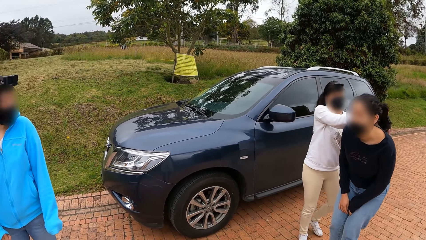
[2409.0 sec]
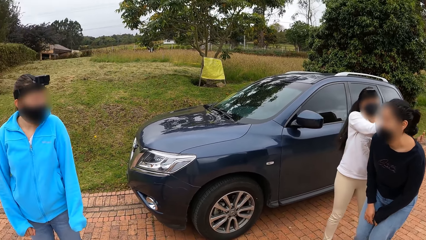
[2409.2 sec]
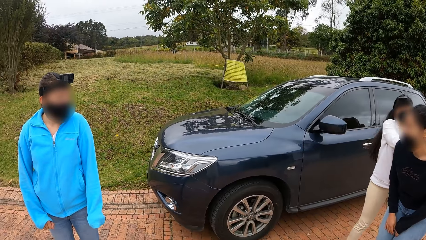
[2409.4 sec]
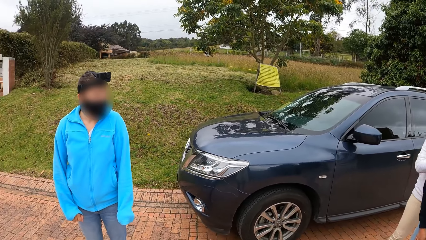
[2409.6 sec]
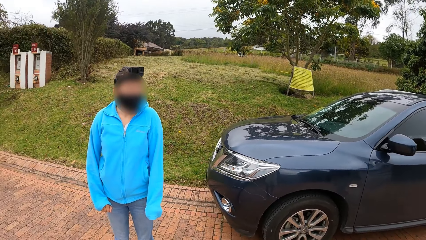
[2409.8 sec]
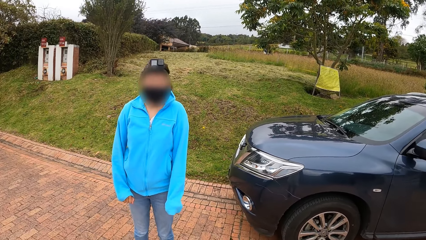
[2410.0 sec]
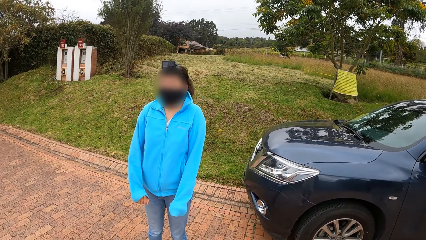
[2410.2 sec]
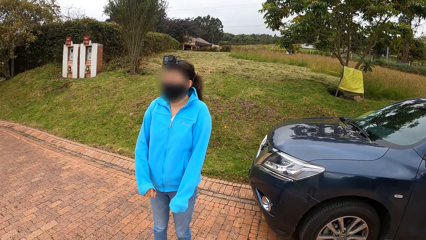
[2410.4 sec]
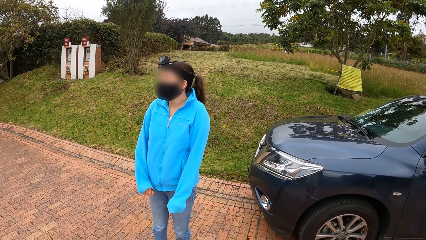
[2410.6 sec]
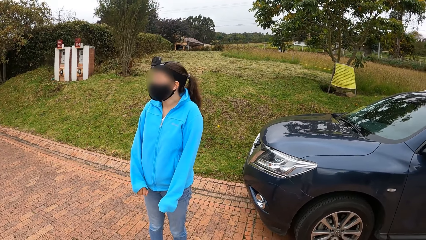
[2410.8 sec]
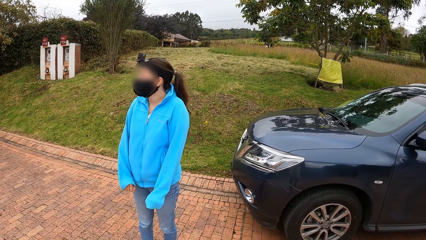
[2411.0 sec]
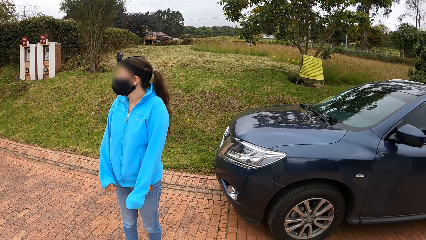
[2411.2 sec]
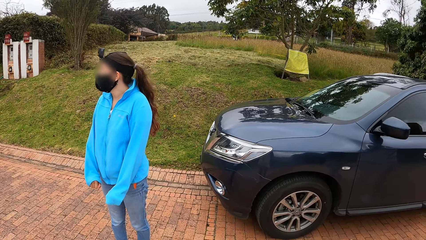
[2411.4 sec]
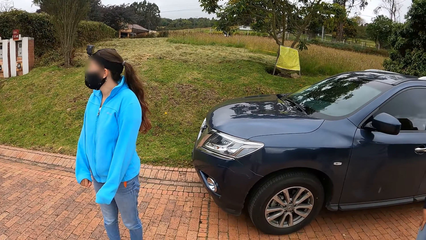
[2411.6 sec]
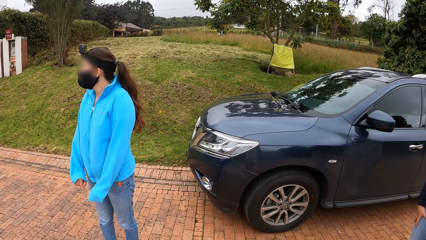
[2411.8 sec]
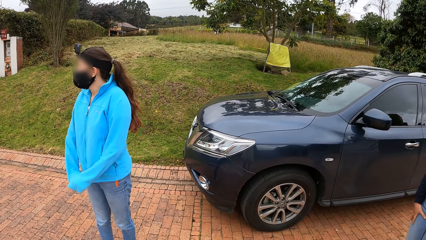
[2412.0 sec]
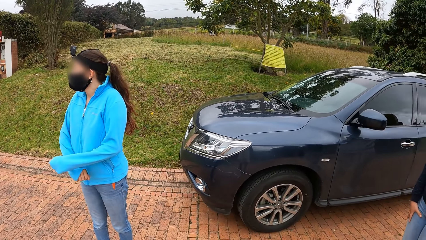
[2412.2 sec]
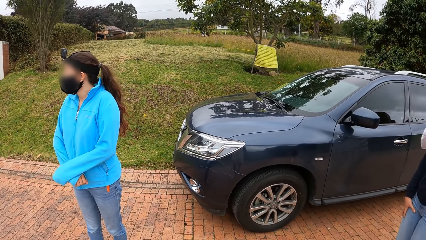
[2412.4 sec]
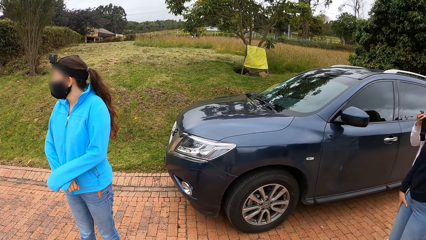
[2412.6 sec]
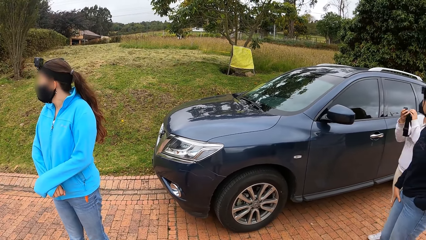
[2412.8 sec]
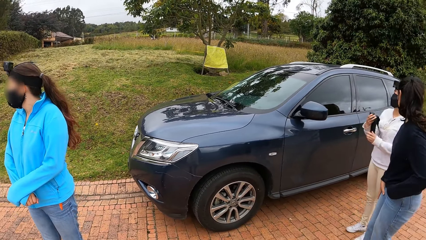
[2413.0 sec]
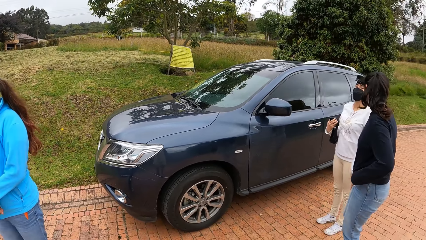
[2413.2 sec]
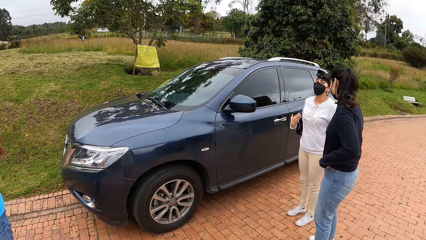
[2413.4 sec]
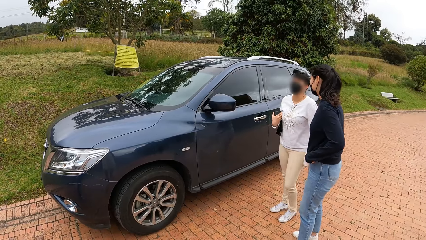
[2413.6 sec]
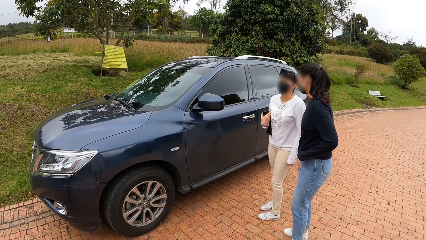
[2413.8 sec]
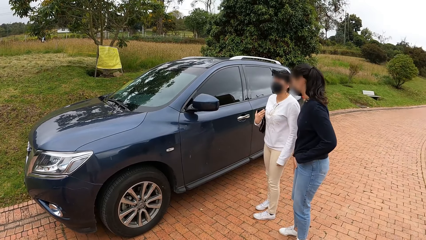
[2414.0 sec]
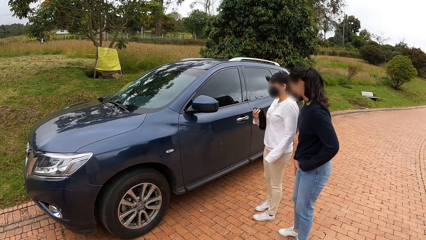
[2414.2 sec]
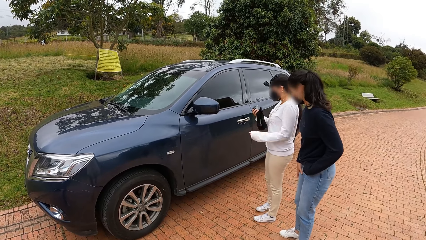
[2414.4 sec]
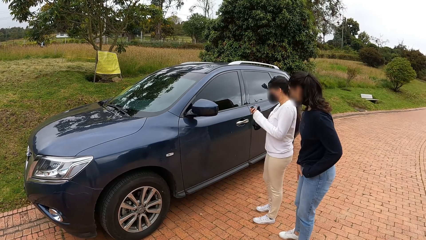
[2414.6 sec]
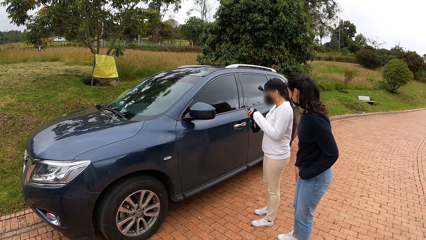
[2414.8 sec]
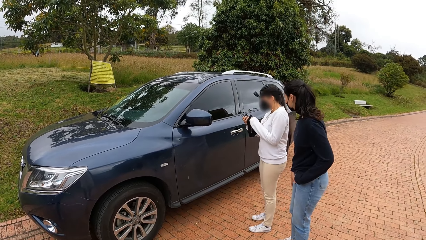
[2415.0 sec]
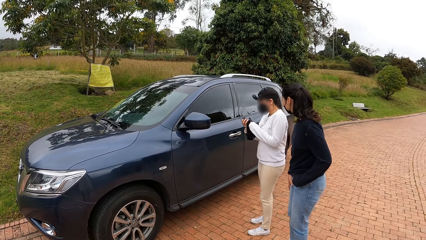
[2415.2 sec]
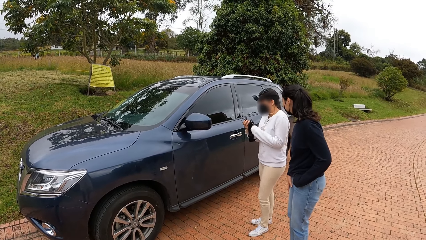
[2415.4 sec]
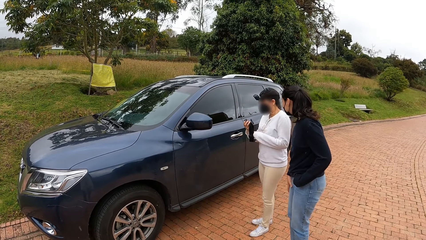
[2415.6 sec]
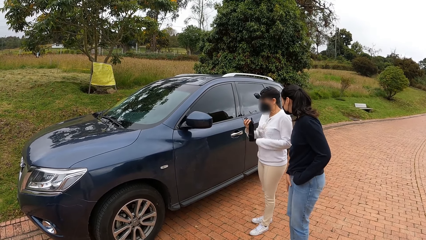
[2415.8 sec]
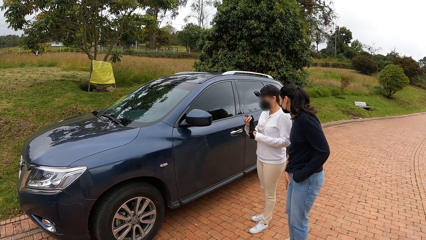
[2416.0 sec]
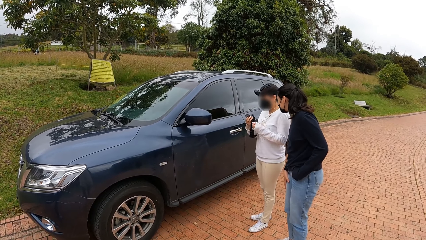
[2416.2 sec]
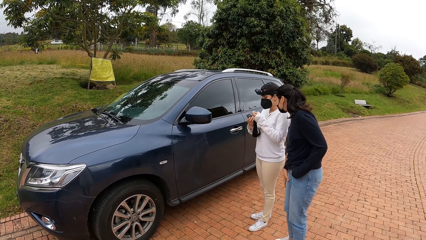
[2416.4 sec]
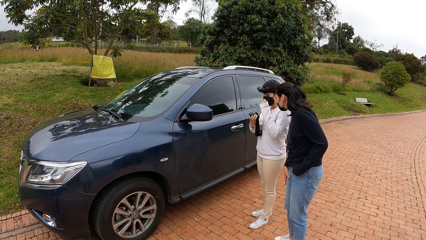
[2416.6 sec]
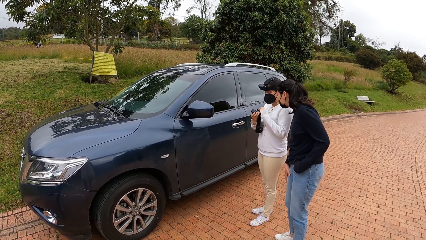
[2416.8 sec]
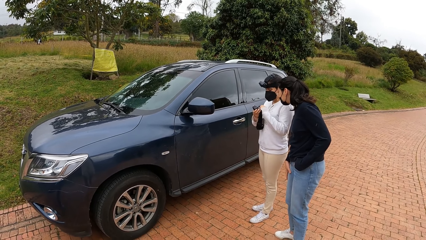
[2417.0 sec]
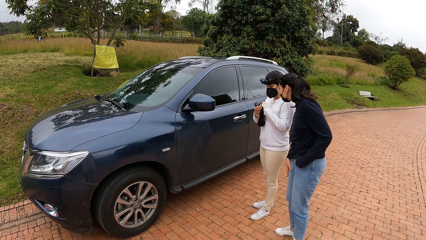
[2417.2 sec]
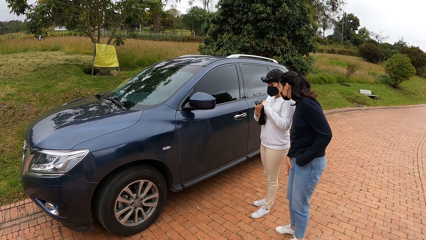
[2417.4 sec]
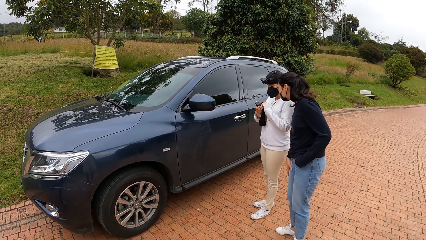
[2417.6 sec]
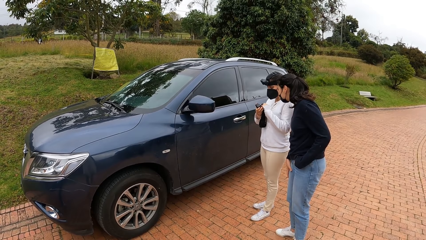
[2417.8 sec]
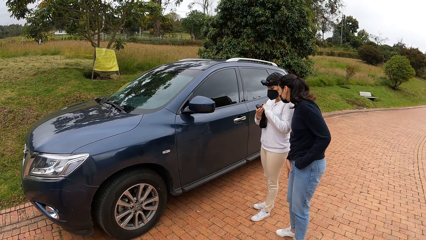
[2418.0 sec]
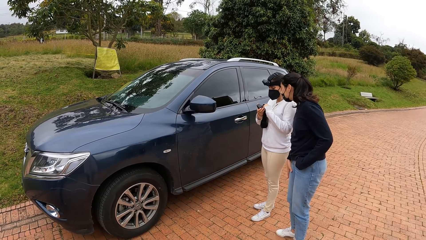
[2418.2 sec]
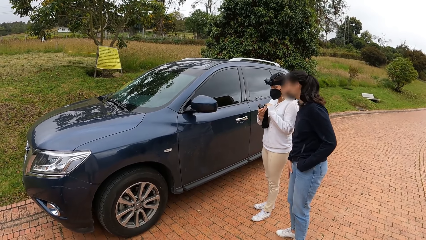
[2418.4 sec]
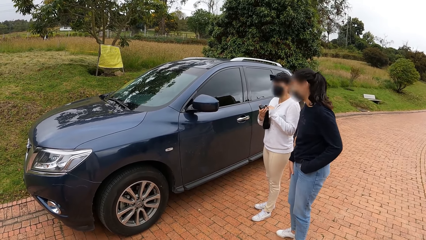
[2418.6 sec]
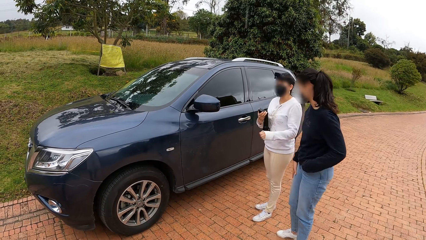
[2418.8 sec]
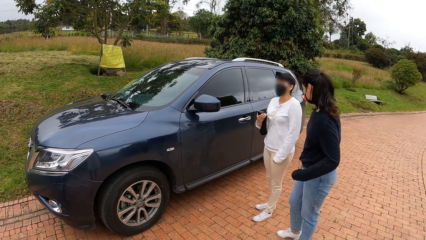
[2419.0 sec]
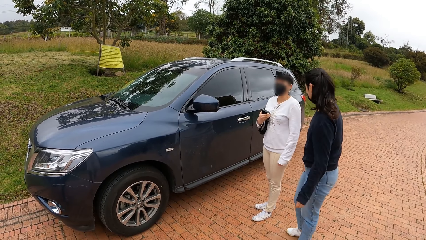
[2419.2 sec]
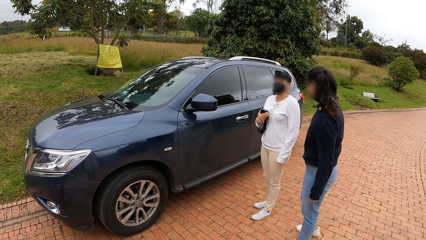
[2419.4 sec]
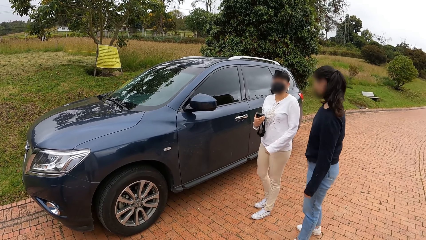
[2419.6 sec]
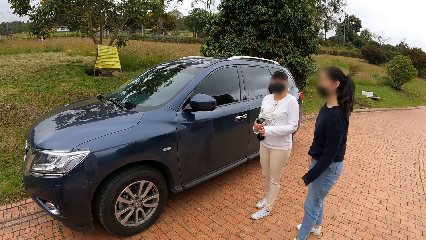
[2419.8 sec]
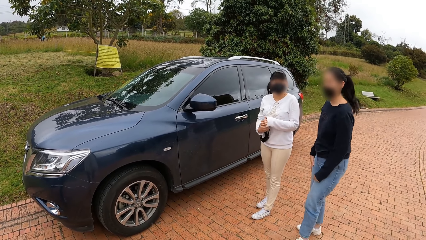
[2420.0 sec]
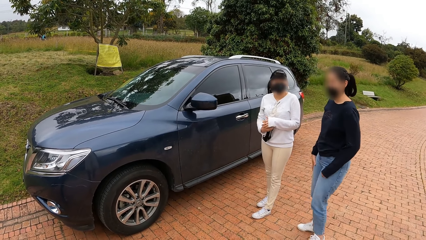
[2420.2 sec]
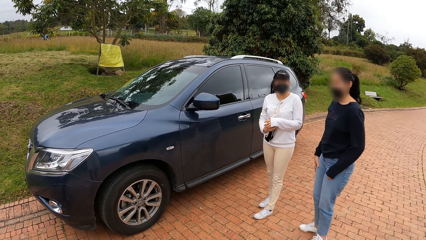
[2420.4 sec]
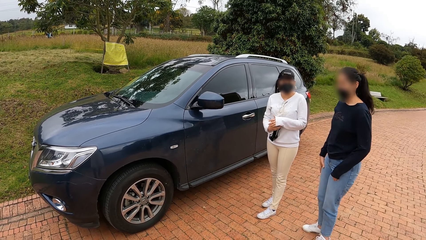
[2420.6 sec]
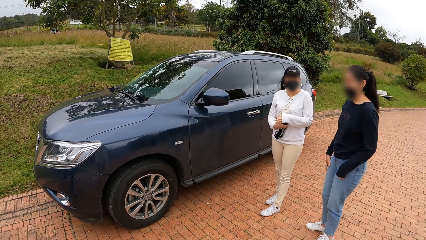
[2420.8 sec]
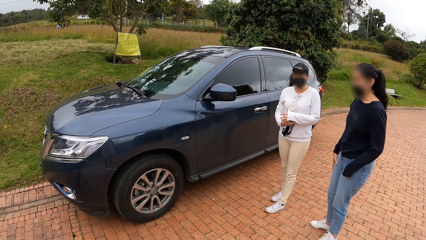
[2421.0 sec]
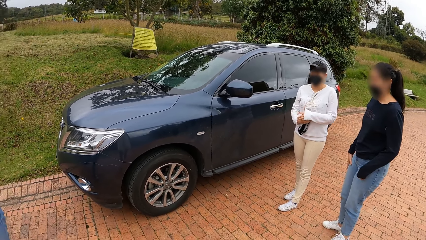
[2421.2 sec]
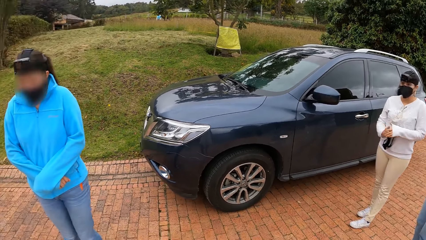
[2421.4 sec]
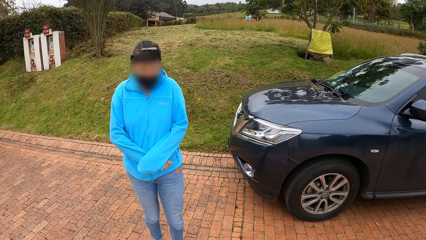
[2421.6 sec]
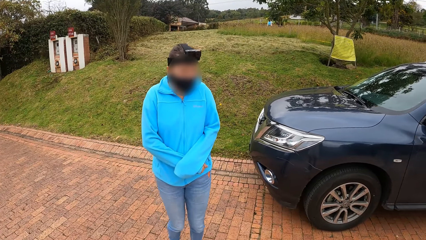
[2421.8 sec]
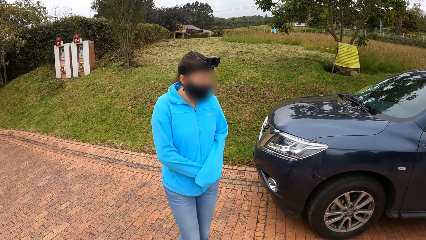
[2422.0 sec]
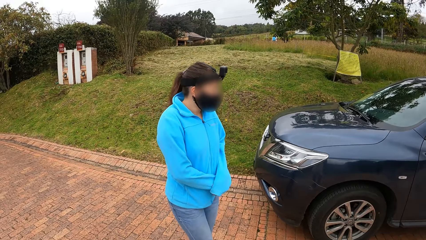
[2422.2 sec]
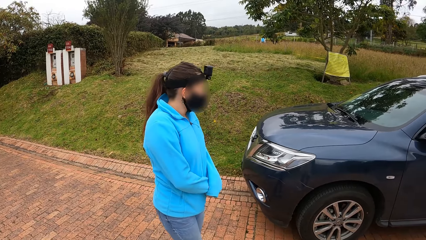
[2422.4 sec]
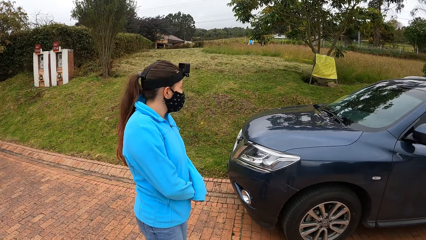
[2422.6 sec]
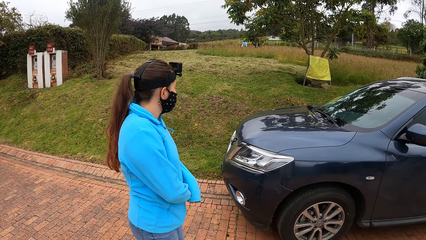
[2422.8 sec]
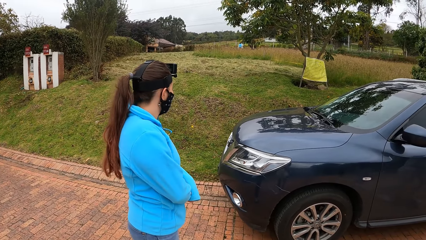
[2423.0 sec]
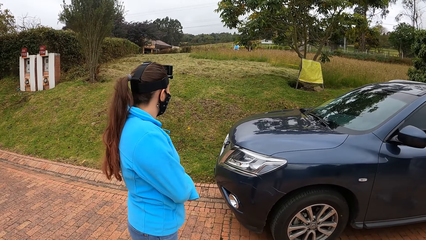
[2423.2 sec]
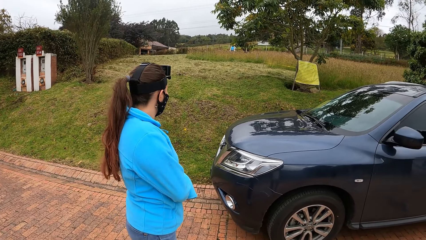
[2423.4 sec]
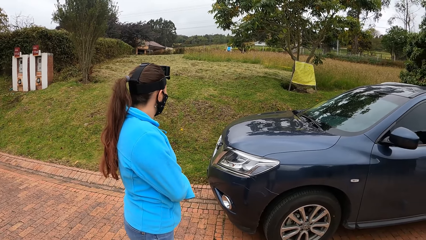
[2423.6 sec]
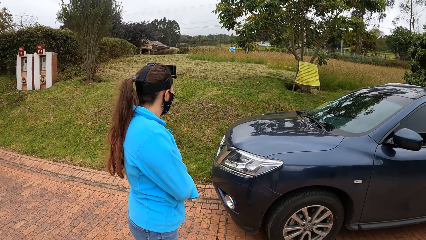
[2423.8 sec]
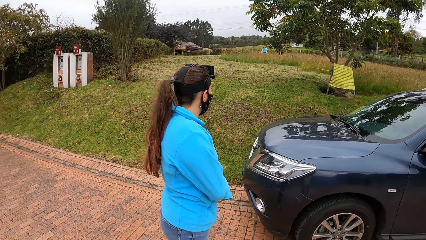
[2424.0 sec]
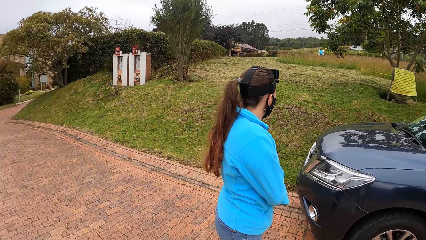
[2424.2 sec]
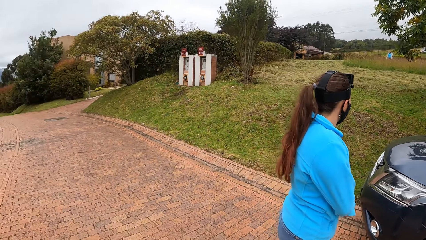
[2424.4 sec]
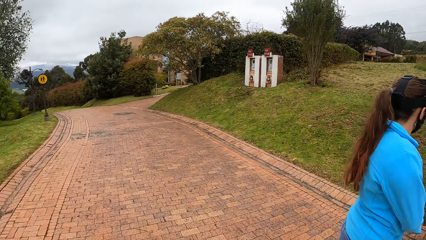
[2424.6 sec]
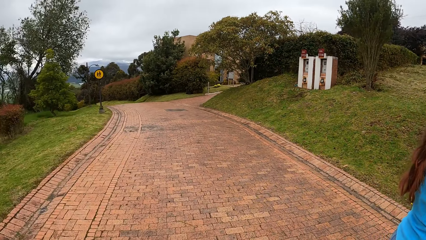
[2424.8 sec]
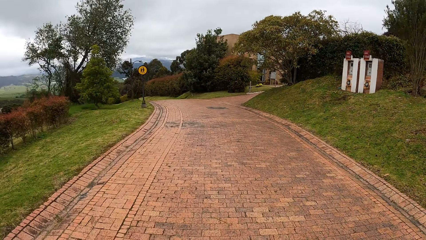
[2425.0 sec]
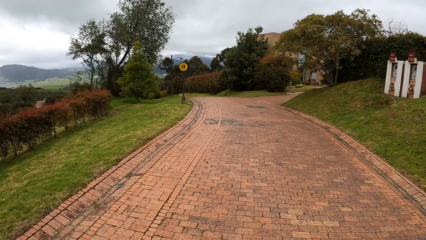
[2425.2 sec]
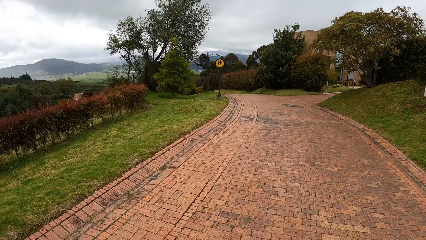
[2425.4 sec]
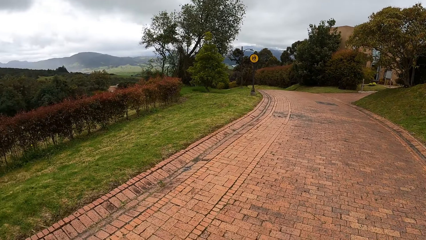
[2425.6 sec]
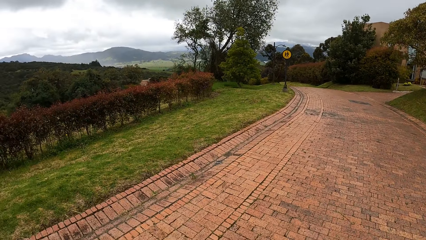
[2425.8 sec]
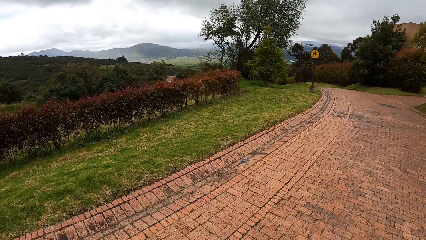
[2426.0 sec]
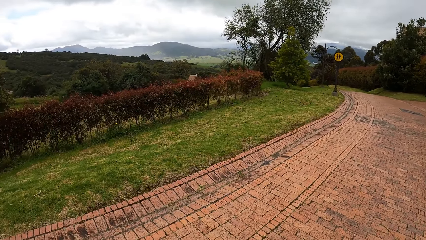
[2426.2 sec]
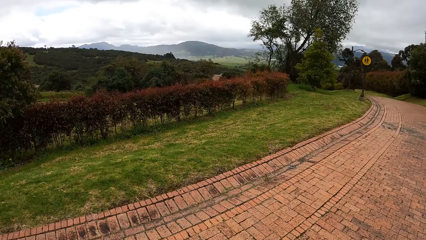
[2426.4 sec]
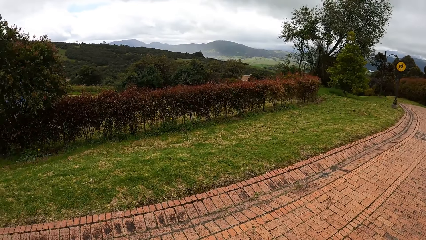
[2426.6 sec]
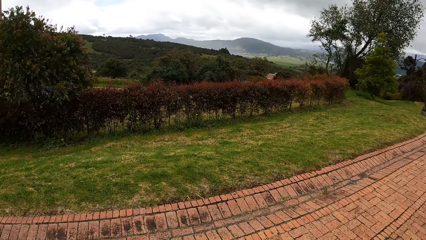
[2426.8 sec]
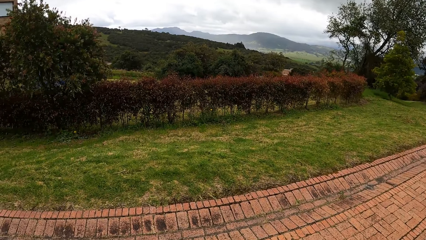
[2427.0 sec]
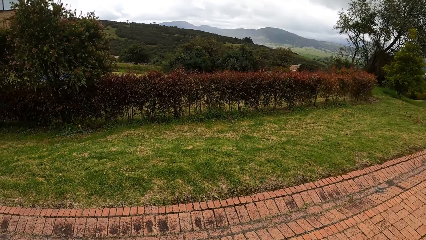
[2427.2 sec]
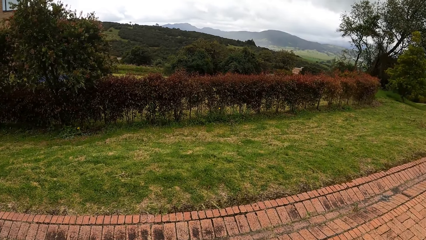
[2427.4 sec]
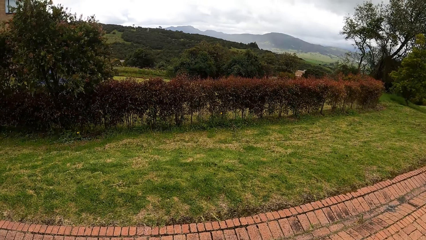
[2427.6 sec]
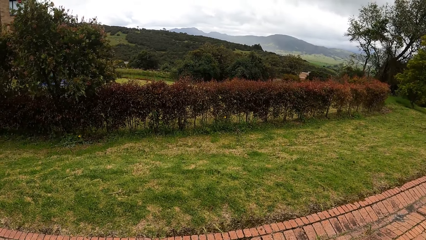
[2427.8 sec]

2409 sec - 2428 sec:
The camera wearer looks at a woman. They look to the right. Another woman operates the camera in her right hand with her left hand. She looks at the gopro. She interacts with a third woman. The camera wearer and a fourth woman look at the first woman on a field near the pavement. The camera wearer turns to the left.
